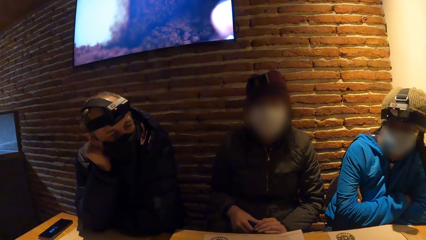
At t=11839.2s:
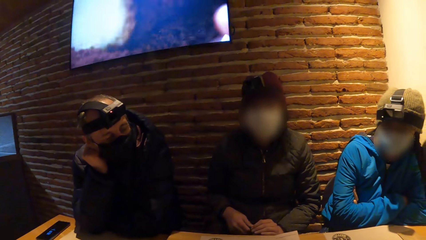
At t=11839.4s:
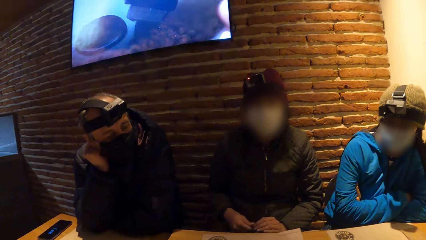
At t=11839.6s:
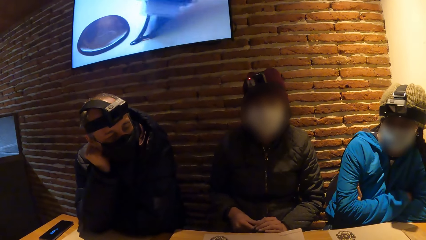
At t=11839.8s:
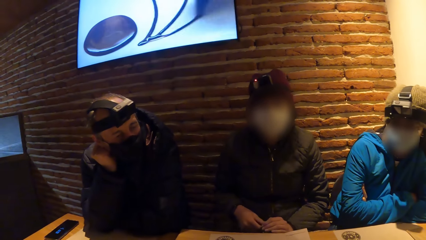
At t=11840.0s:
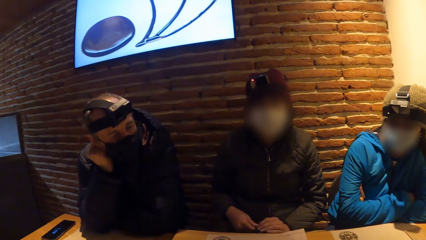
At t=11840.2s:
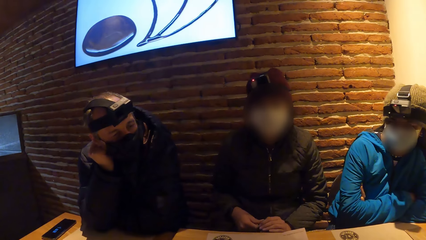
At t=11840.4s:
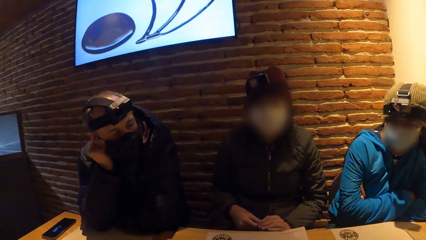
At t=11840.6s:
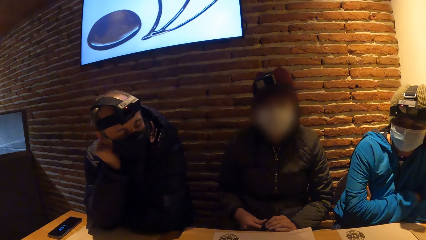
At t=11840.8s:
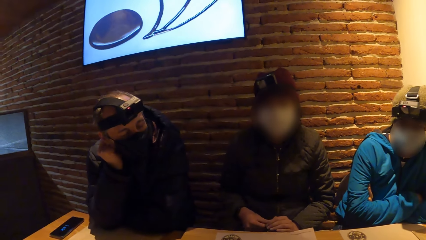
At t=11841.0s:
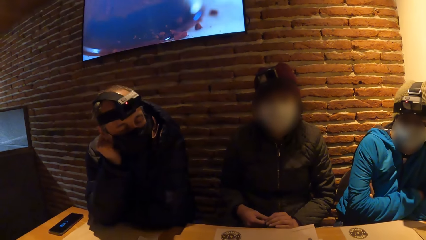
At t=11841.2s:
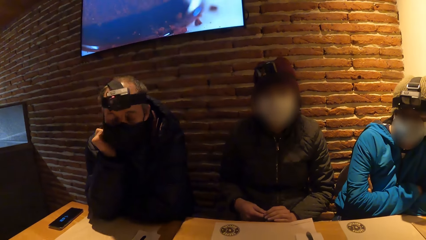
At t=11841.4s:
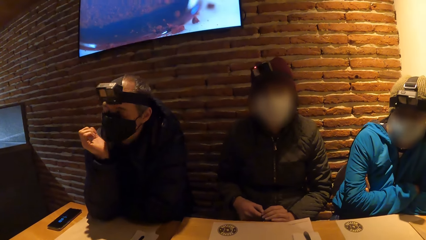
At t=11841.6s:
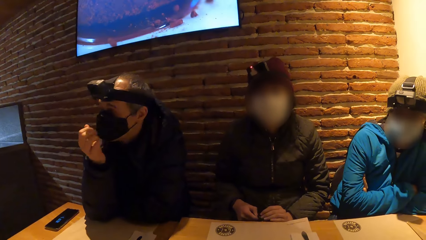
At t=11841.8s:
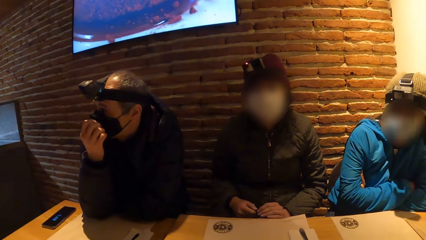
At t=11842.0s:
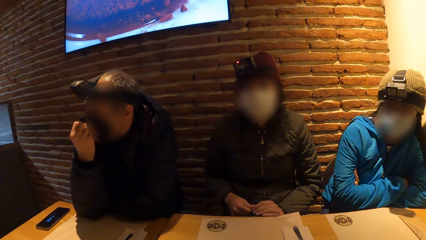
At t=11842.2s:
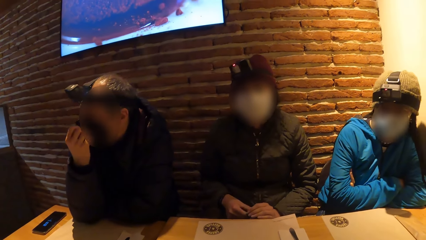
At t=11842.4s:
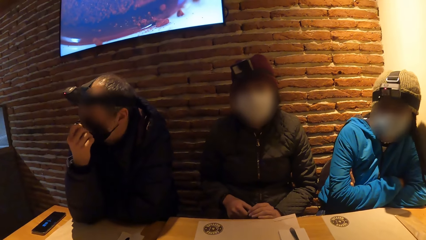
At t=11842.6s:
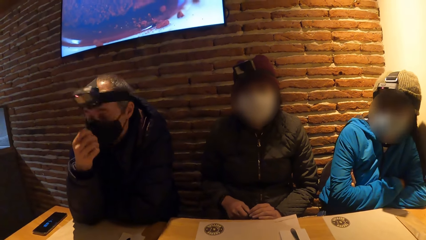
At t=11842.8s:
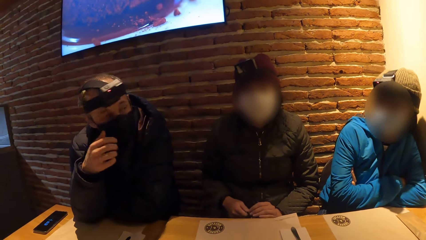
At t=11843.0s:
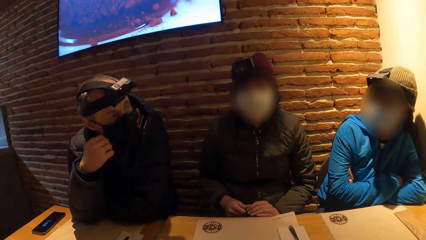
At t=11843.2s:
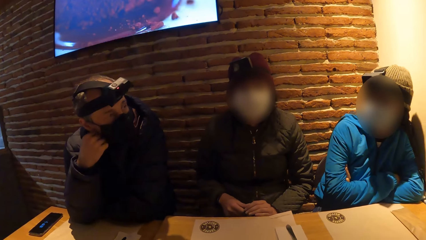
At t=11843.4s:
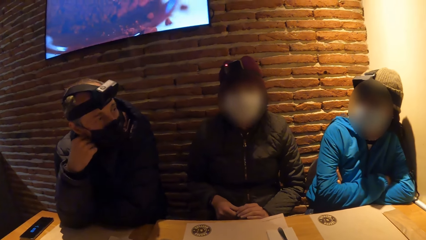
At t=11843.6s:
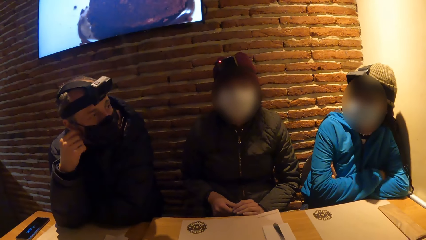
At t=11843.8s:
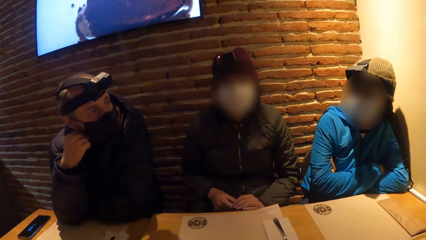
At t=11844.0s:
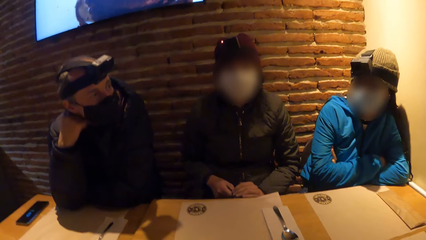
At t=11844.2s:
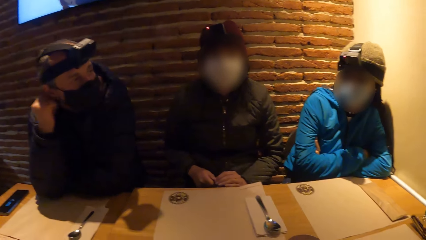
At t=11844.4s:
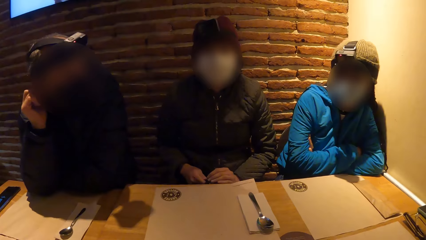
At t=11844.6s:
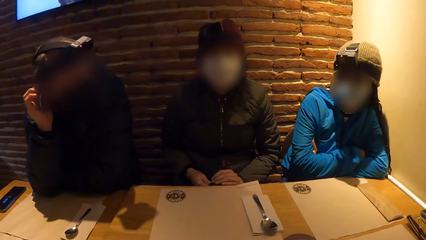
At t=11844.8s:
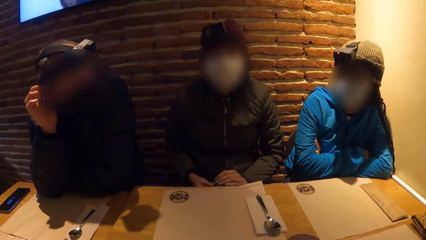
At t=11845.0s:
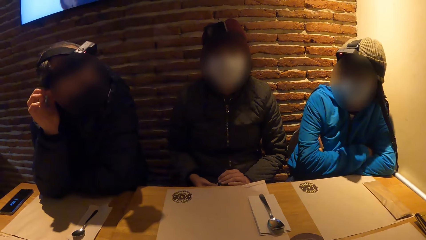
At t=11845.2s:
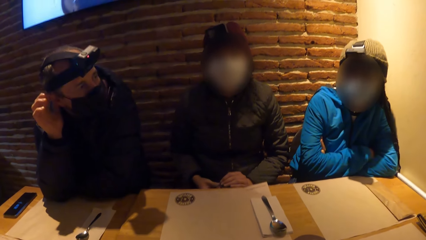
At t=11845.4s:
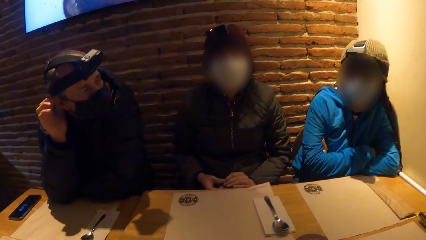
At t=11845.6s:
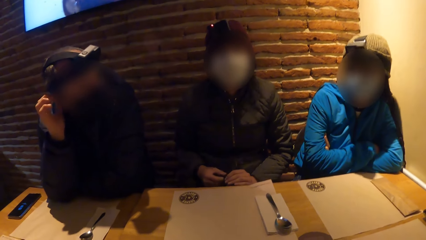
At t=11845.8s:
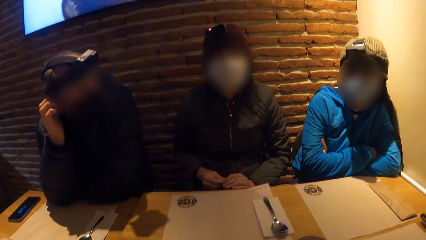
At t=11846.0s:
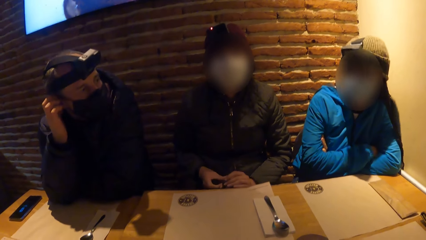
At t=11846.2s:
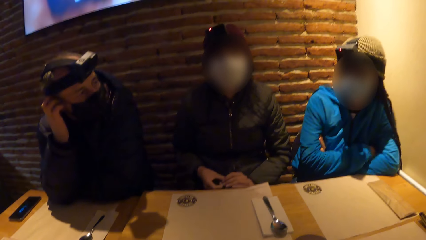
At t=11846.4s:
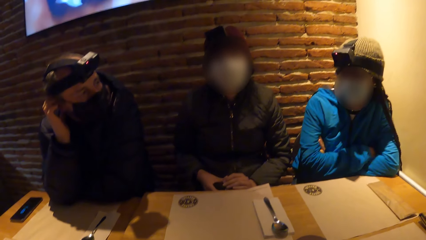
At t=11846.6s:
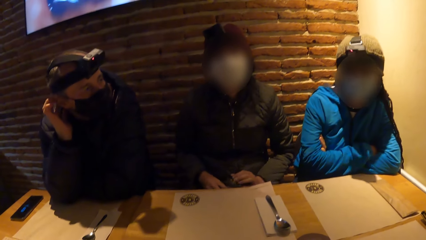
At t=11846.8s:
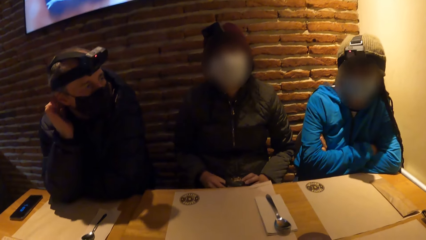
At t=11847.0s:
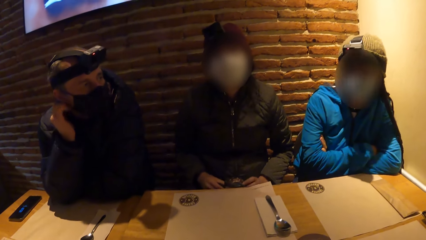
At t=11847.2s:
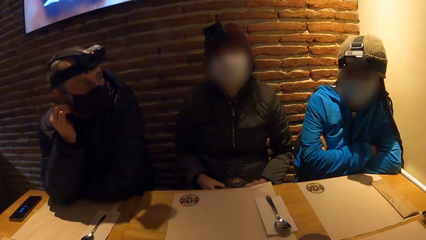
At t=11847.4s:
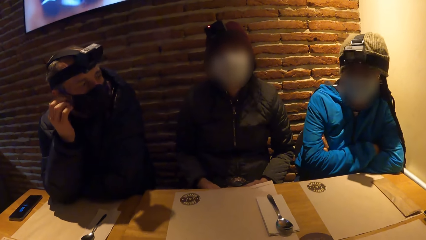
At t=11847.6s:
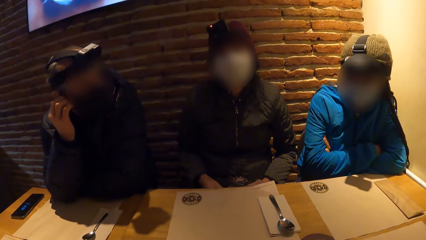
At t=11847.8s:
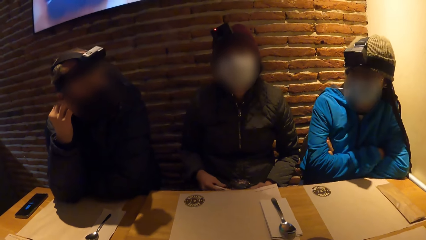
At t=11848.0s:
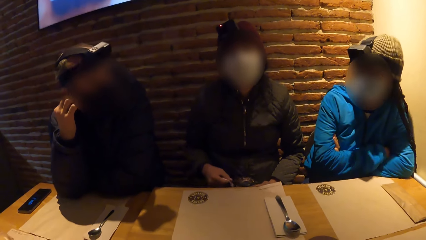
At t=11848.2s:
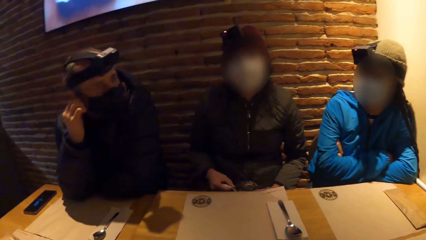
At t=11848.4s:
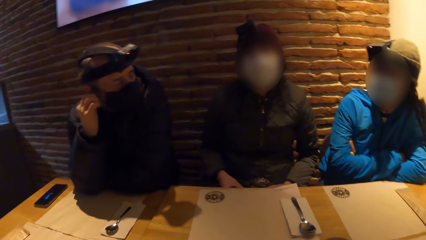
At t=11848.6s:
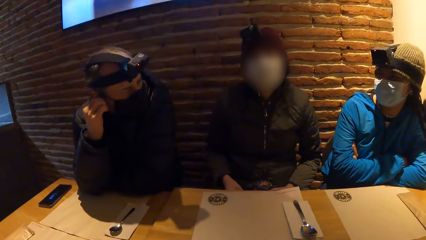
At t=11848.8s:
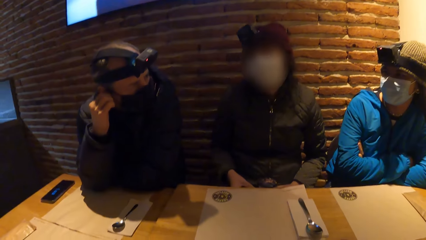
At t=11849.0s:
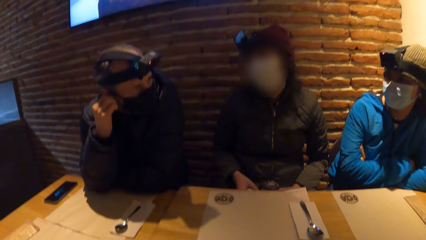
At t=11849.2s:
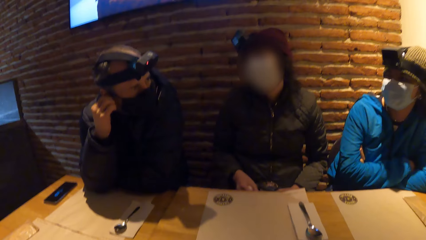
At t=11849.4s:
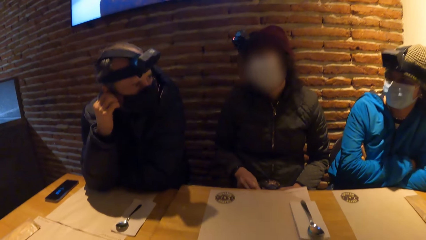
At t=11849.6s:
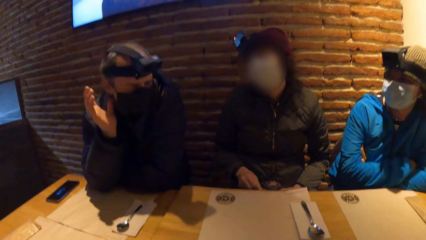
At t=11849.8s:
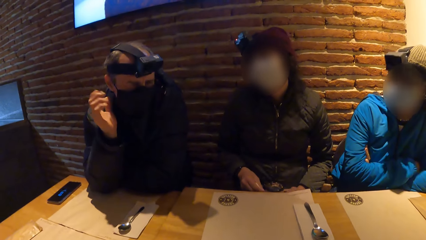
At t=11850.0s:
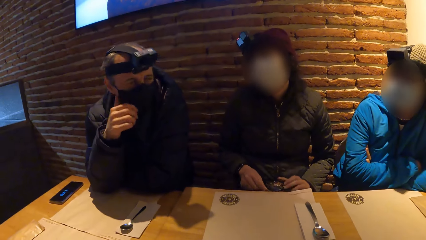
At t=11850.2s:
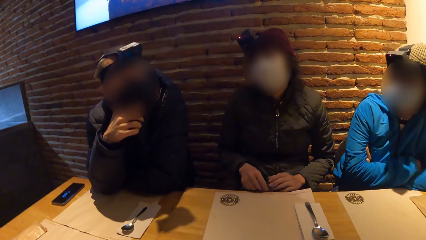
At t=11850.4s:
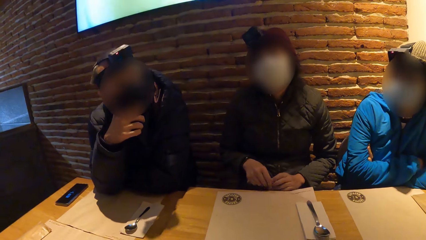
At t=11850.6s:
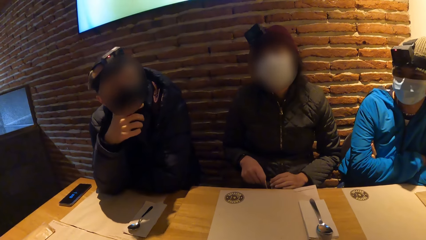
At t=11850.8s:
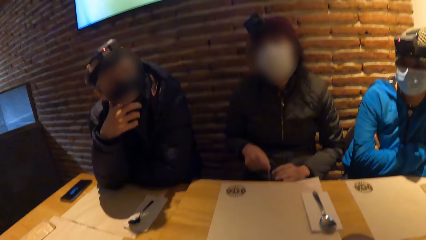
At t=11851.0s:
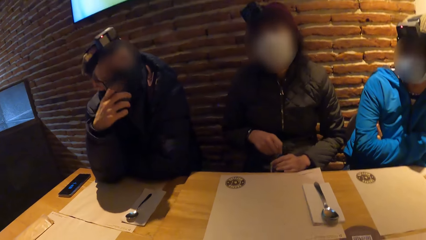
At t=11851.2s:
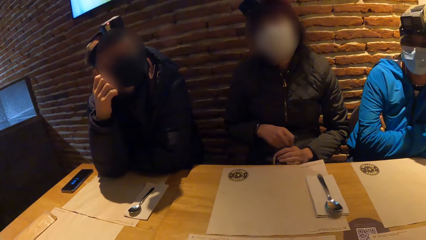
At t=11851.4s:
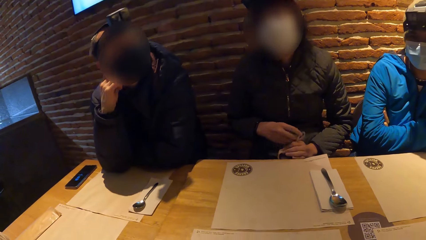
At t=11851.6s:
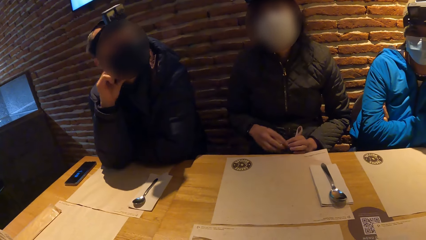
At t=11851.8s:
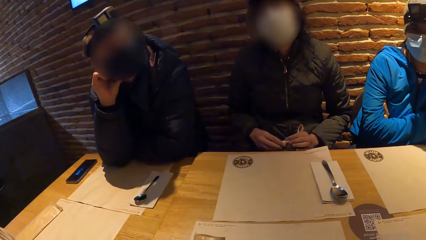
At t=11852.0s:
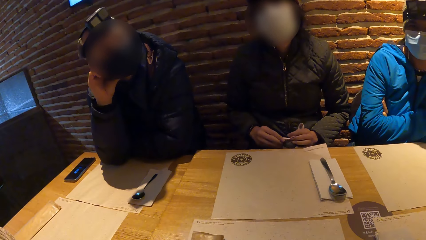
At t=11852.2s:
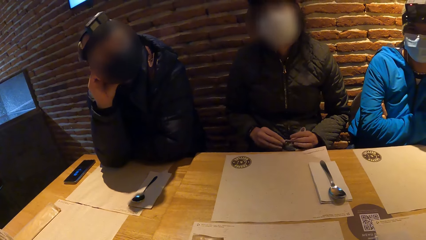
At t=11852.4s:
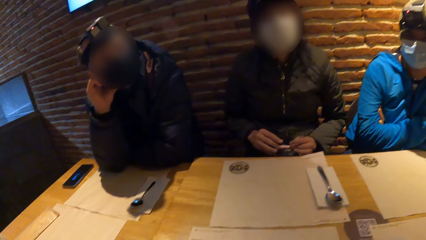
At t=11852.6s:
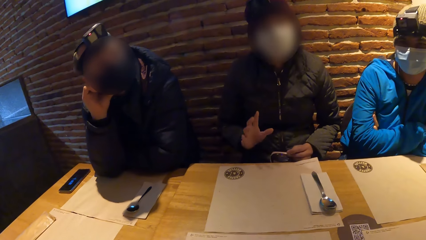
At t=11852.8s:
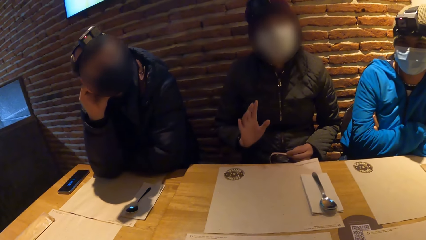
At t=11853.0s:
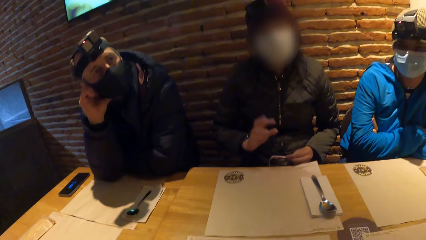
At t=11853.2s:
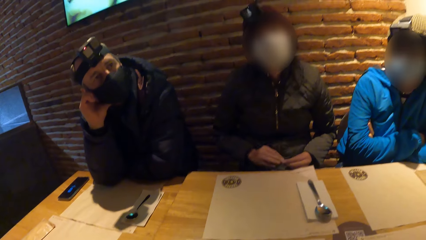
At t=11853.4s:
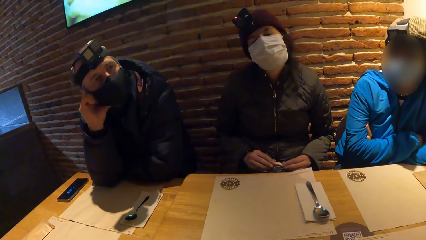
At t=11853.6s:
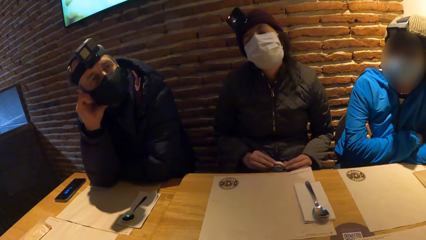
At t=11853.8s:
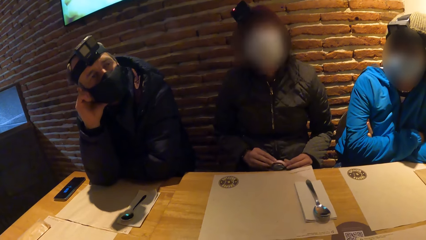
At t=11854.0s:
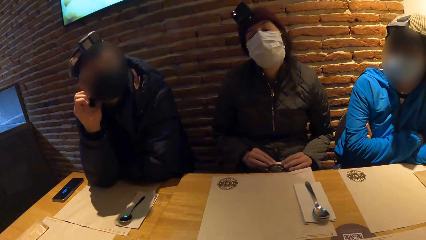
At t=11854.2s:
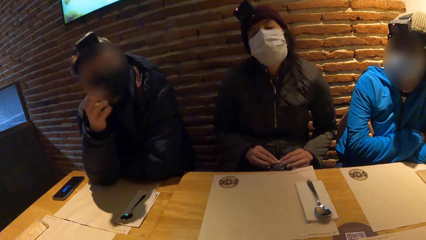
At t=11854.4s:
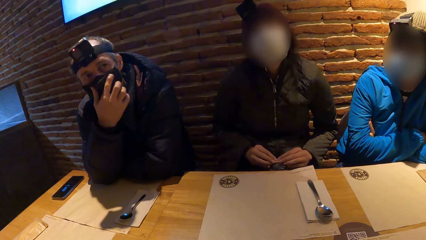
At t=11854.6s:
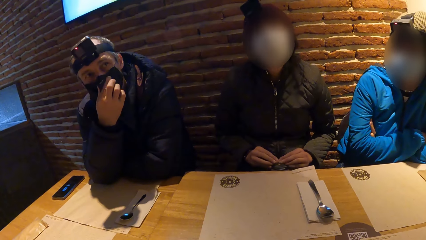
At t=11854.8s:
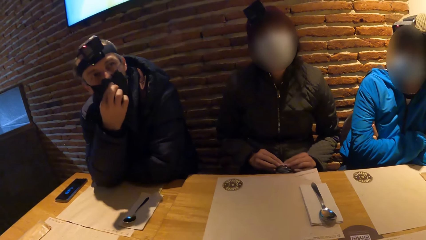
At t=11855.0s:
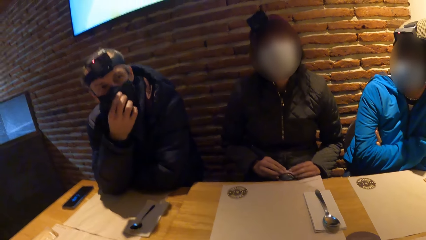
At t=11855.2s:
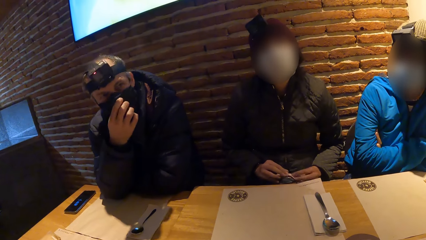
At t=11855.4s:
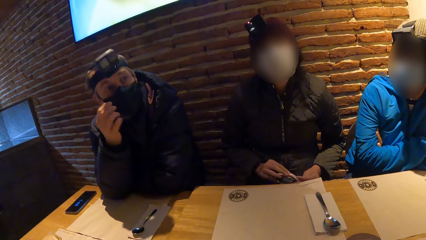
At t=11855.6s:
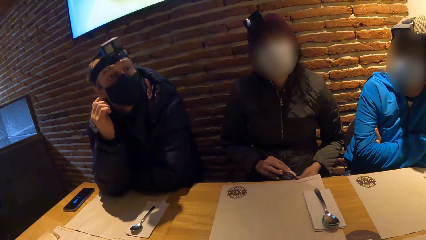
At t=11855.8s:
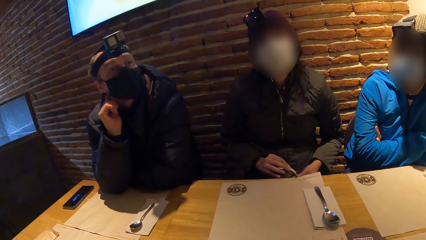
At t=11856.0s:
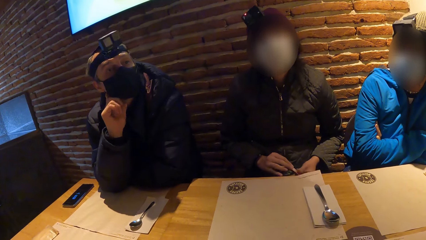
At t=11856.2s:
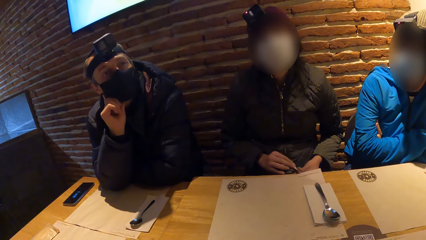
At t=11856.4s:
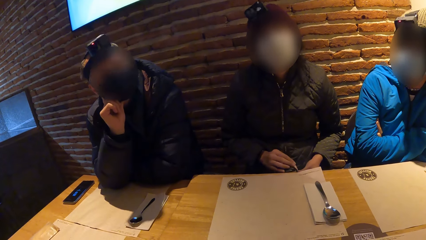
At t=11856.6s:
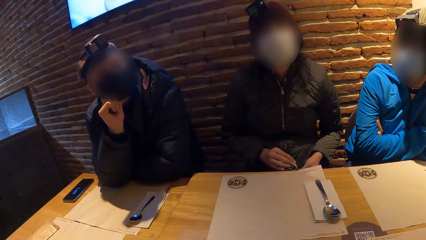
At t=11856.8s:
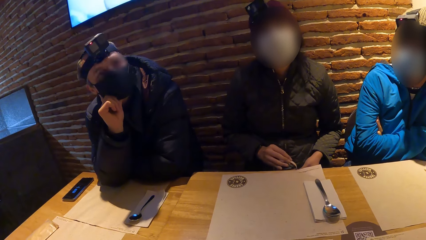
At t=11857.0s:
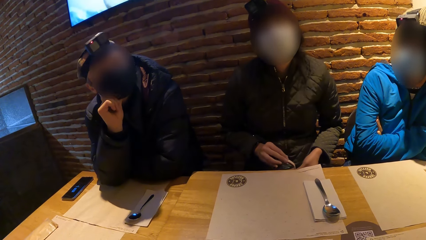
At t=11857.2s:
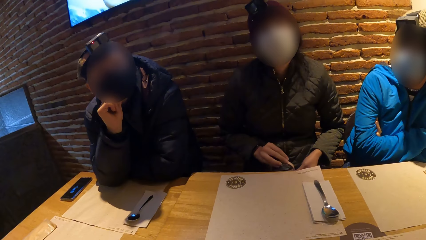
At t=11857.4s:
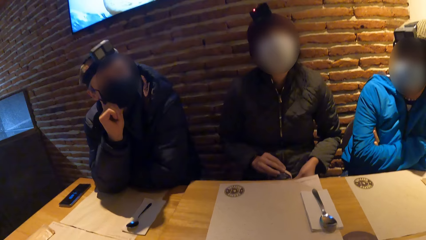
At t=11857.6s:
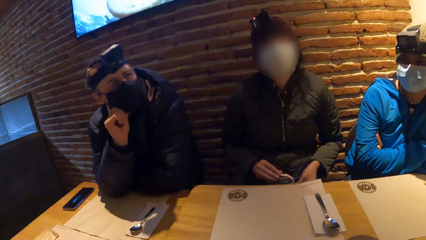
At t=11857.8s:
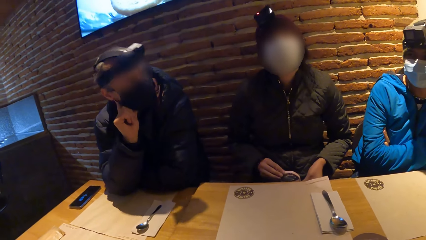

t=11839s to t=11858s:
A man adjusts the nose mask on his face with his right hand on the table. The man touches the ear. The man interacts with a woman on the table. A person nods the head. The man interacts with another woman on the table. The man moves the hand to the mouth. The camera wearer interacts with the second woman. Another person moves the hand from the bottle. The man moves the hand at the cheek. The man adjusts the nose mask on his face with his right hand on the table.
